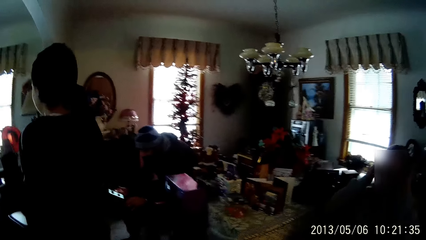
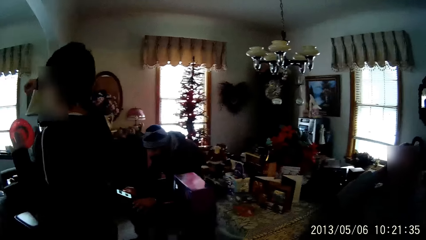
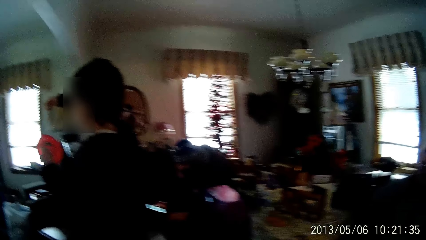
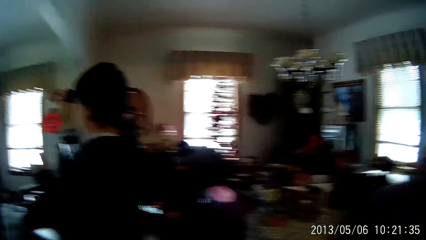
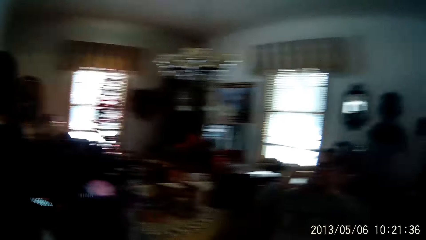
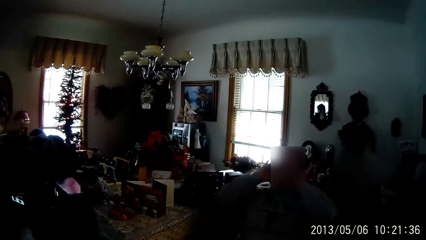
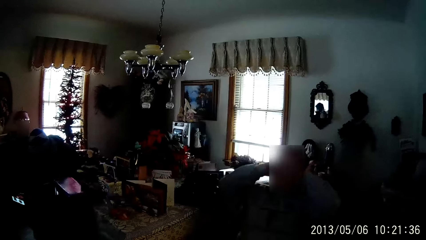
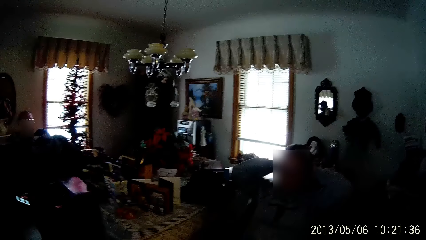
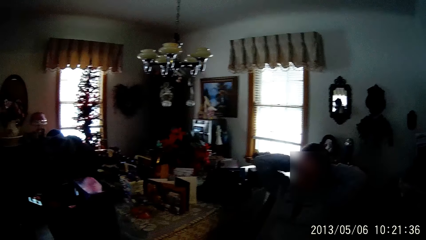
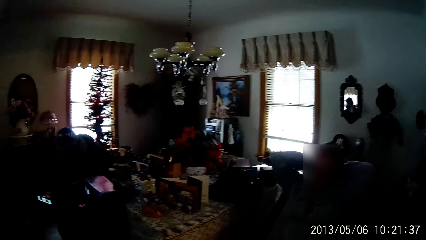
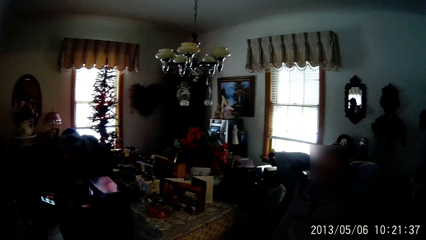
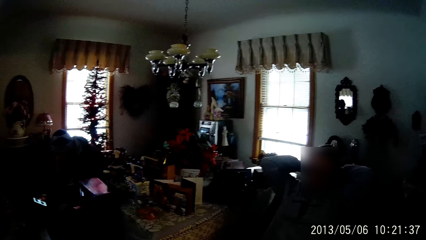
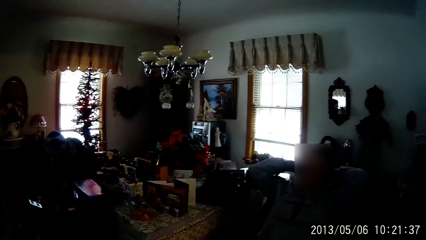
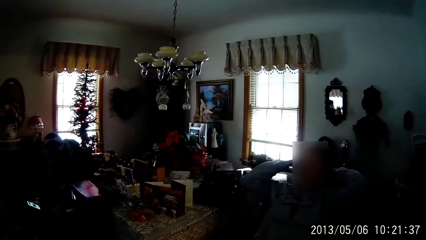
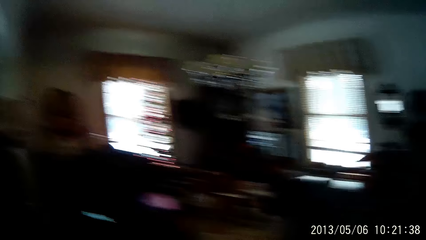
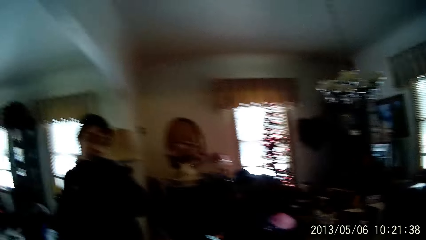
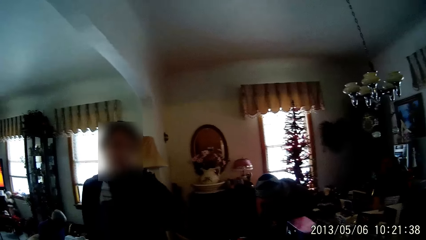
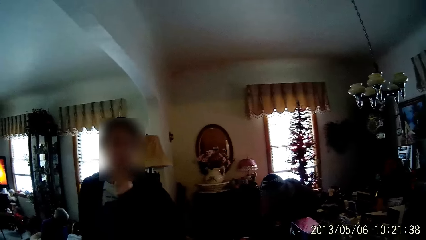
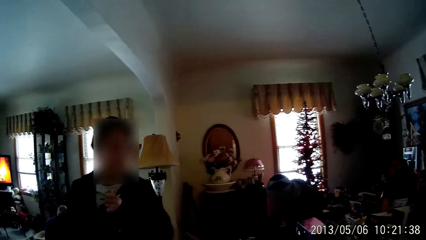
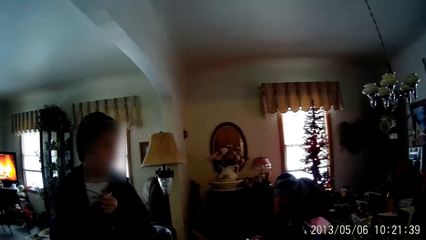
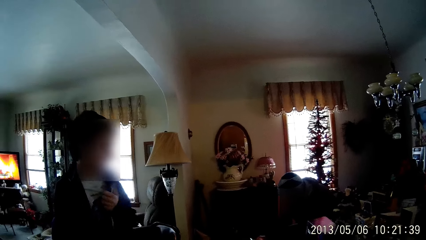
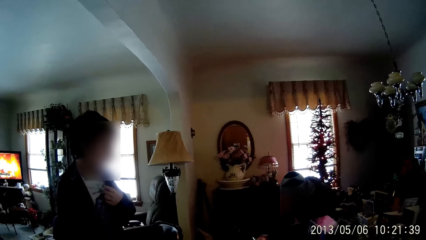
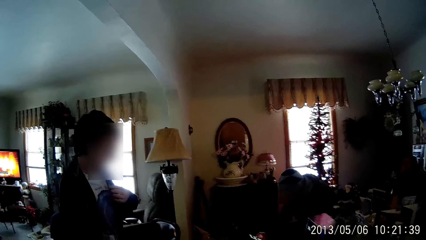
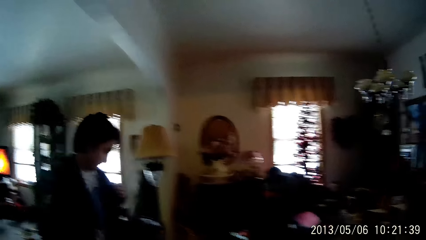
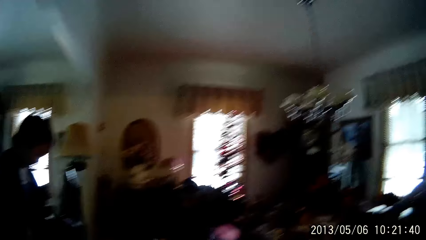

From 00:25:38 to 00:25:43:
A woman packs her hair backward with her hands.

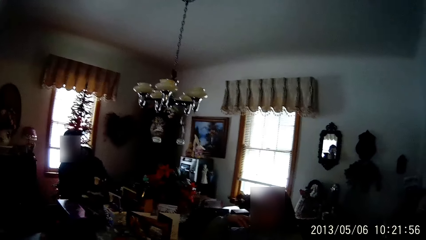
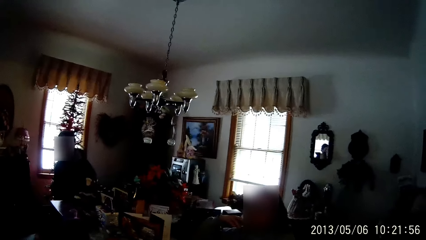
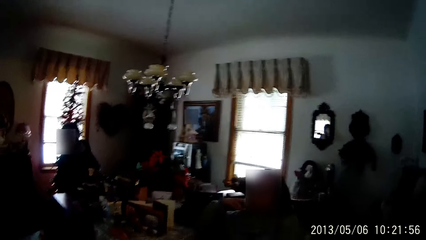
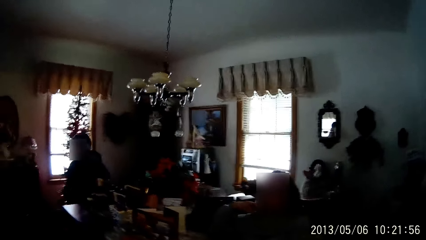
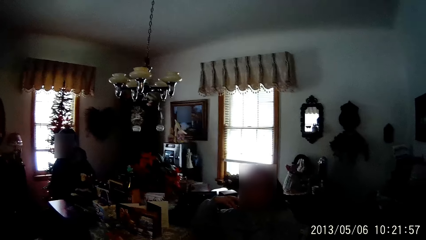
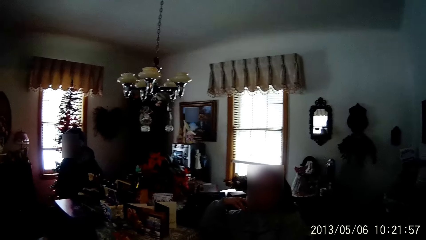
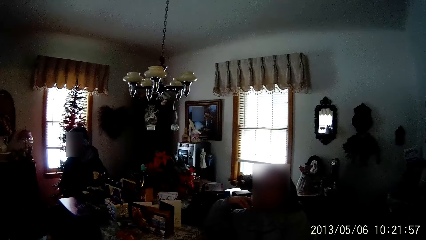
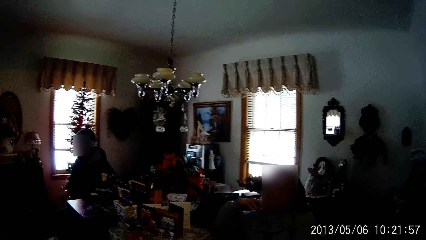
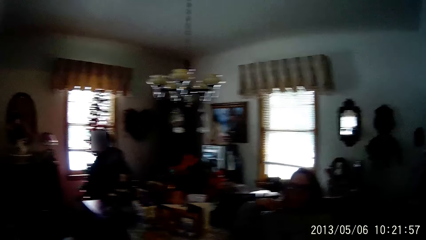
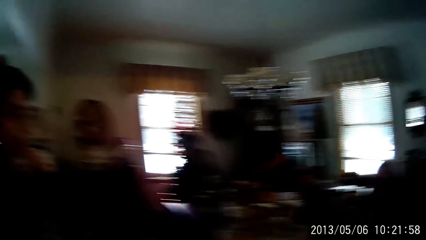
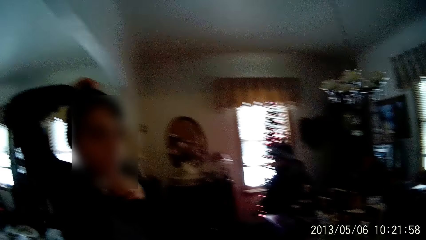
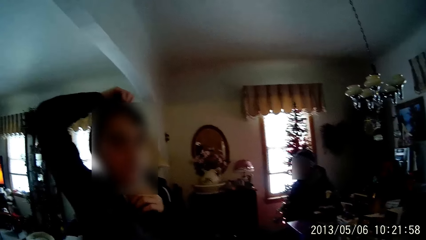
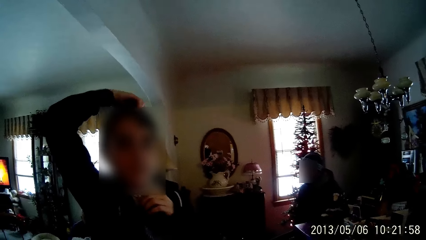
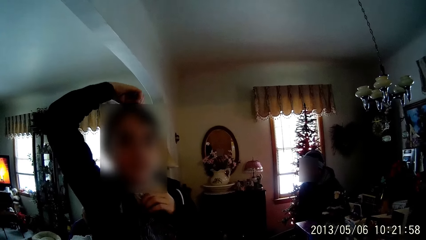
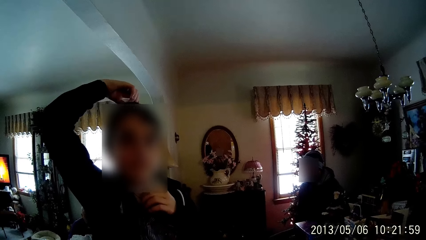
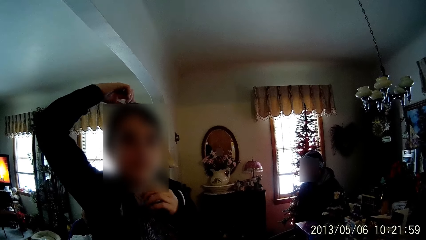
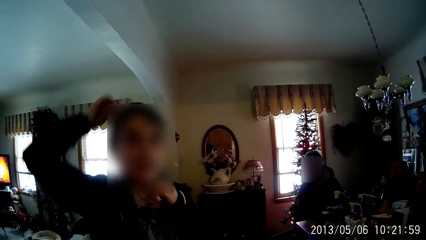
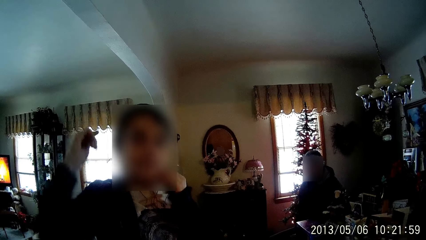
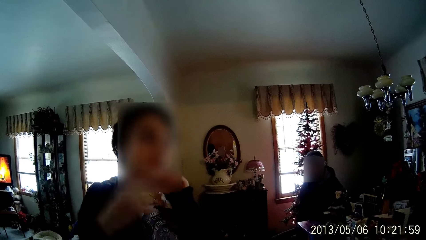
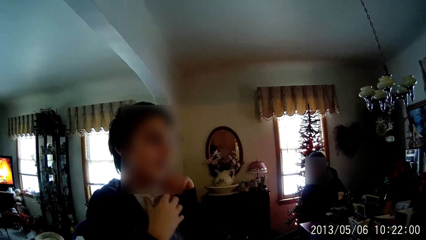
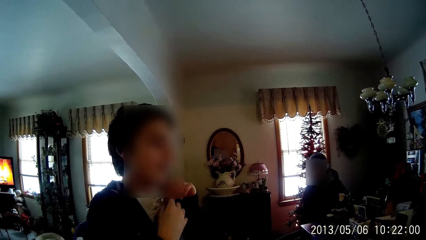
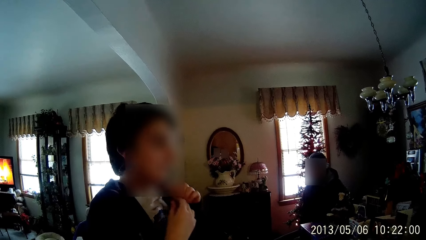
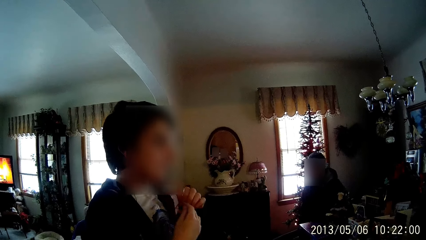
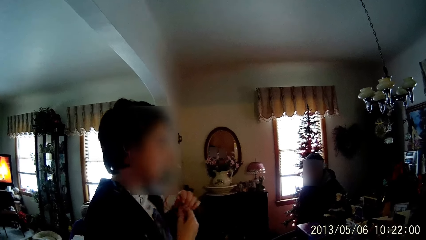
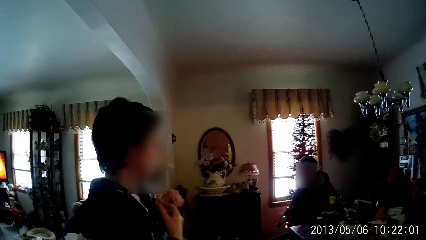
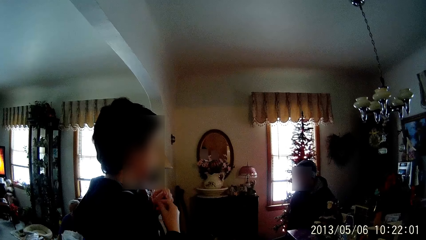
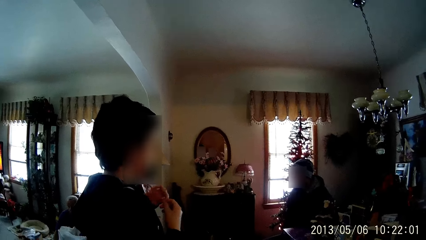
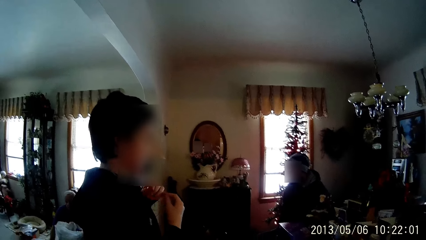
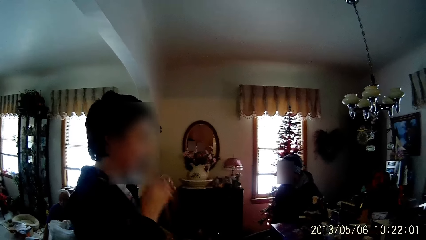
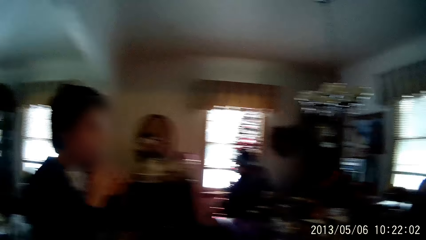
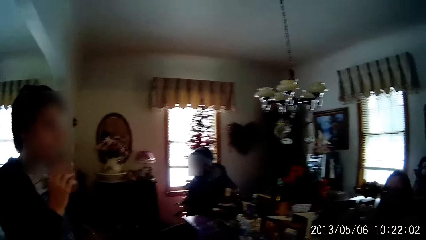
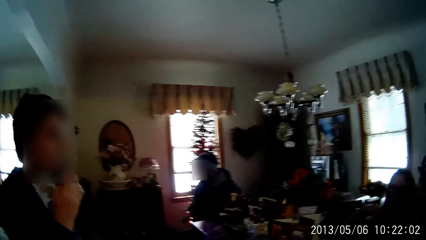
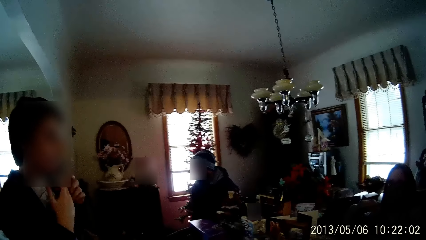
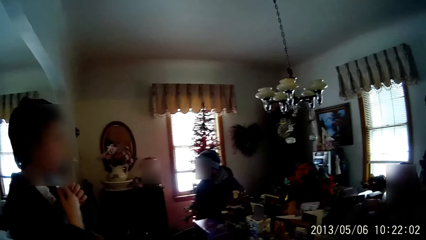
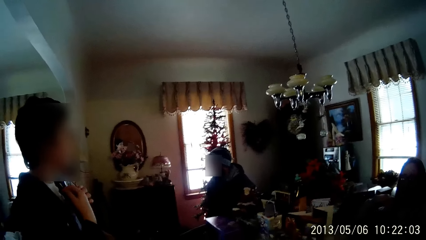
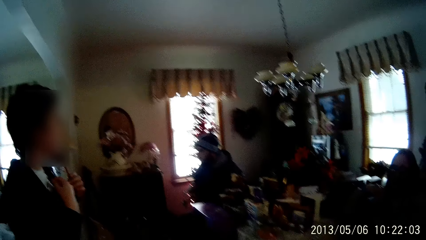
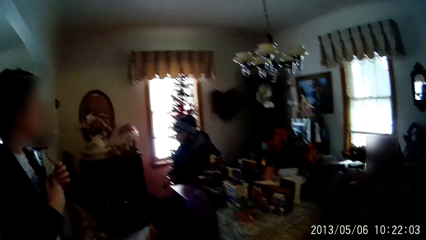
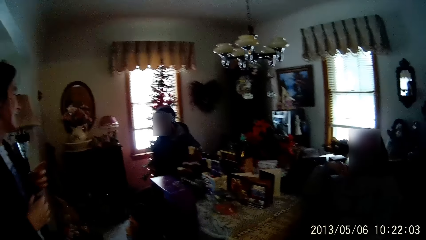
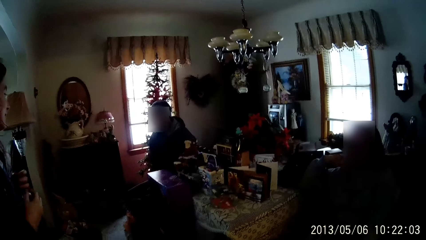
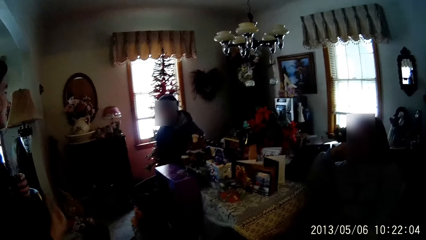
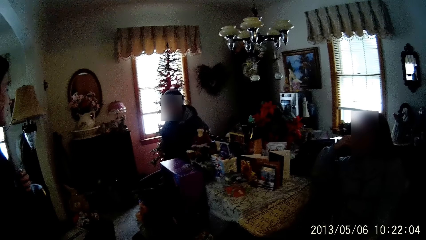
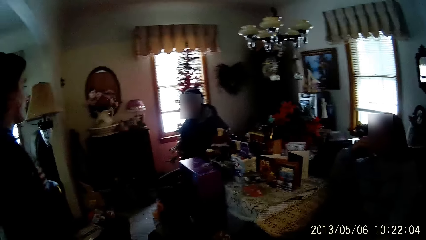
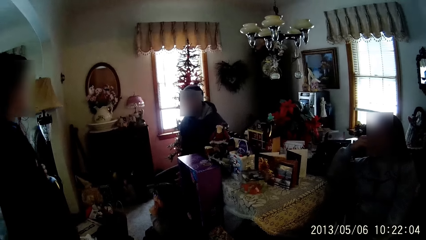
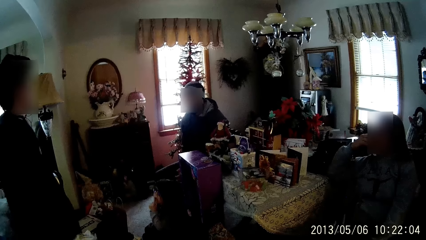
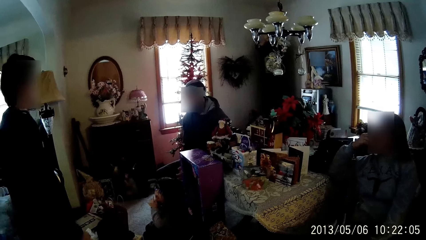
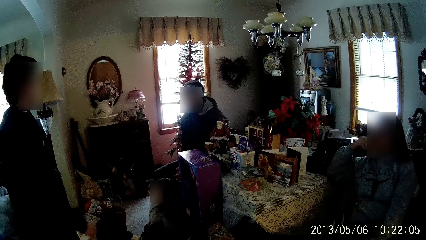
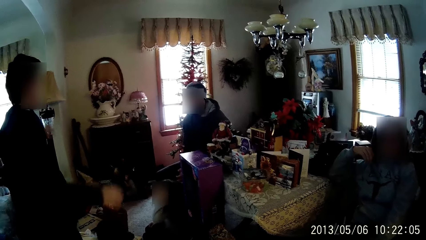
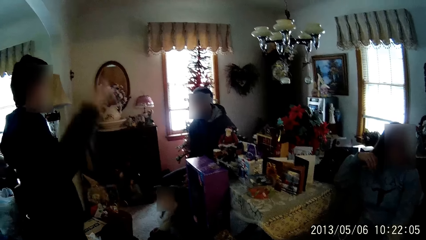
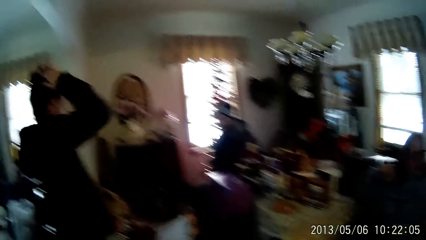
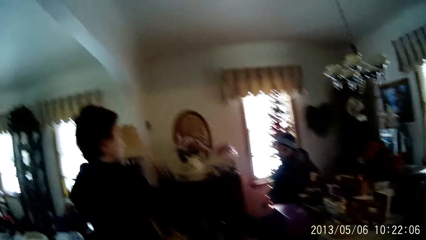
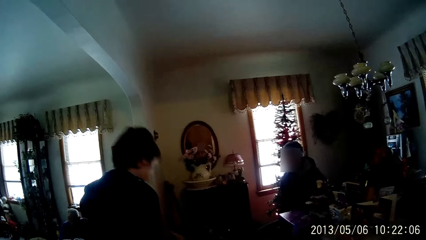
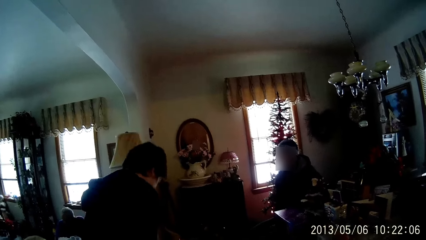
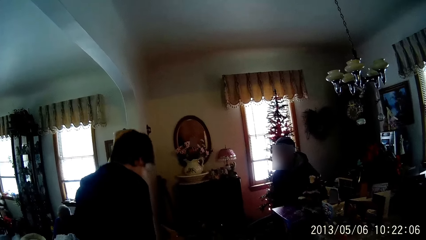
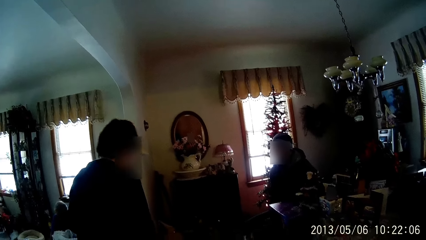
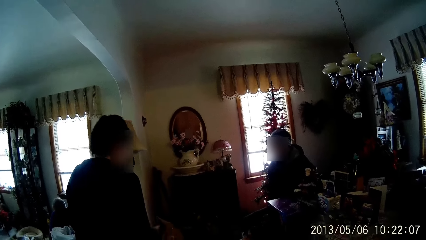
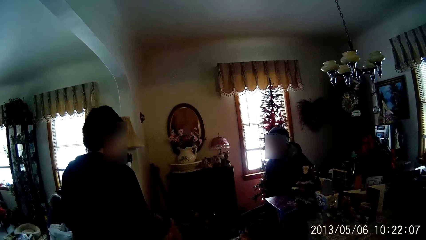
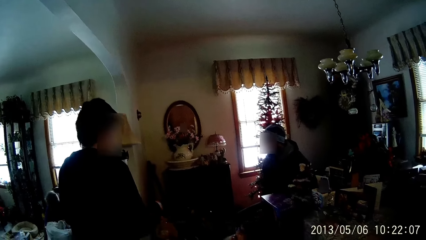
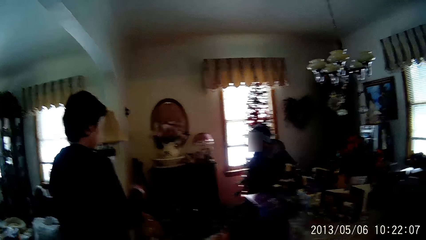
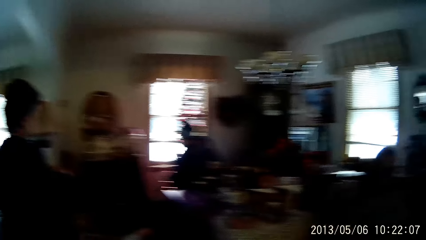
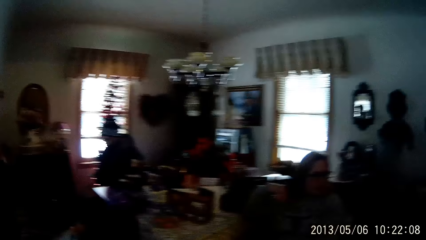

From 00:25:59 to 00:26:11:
A man touches his head with his right hand. The camera wearer talks to a woman. The man adjusts a wire around his neck with his hands.
